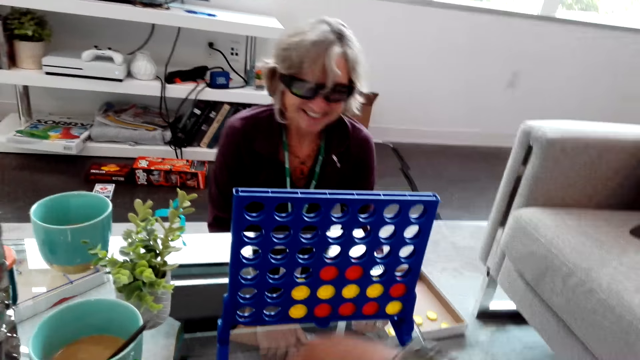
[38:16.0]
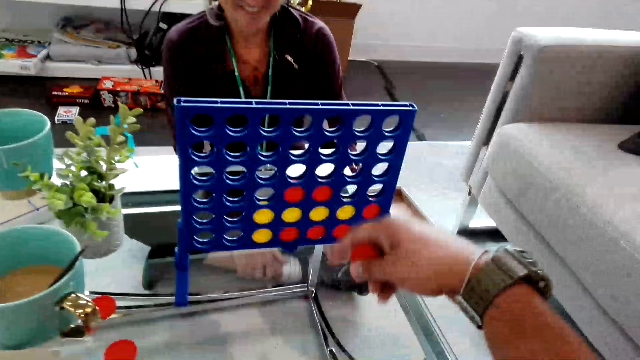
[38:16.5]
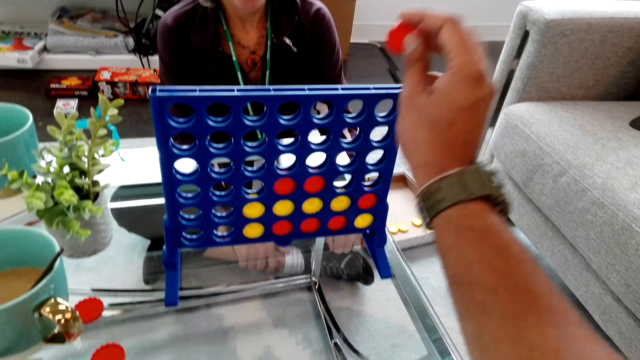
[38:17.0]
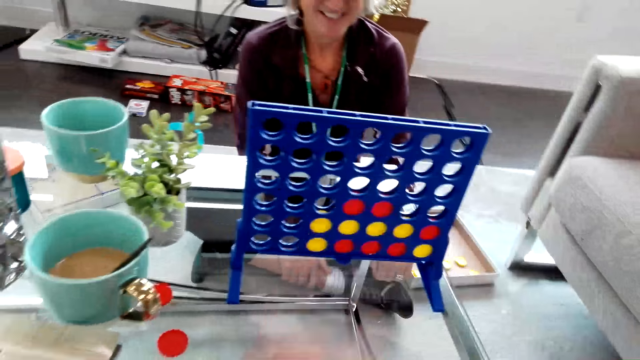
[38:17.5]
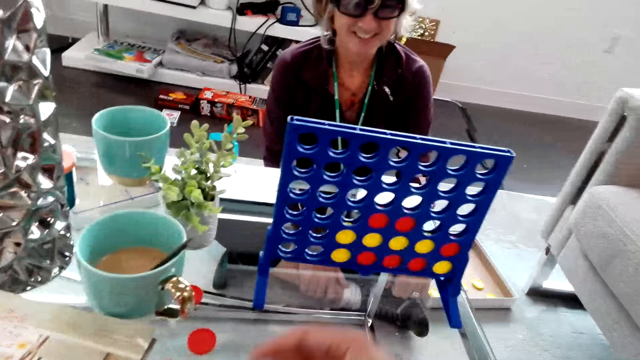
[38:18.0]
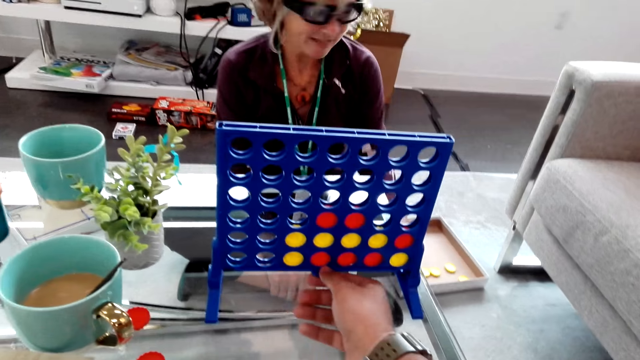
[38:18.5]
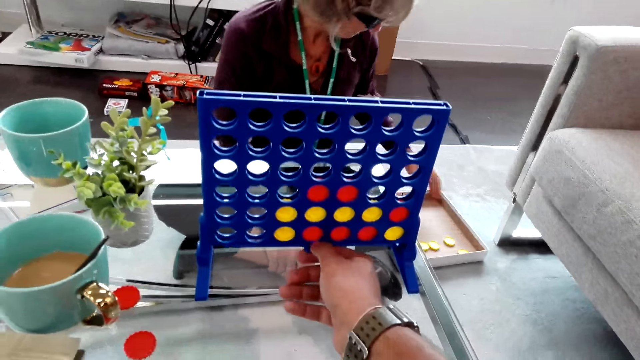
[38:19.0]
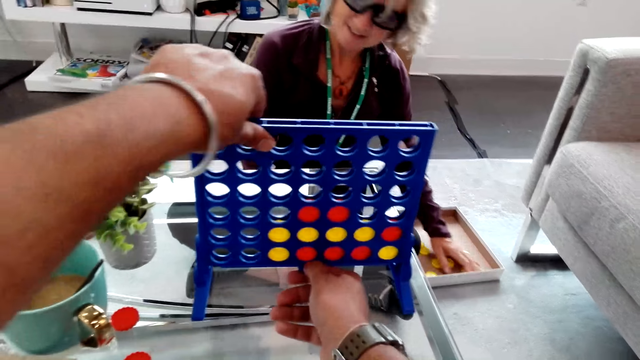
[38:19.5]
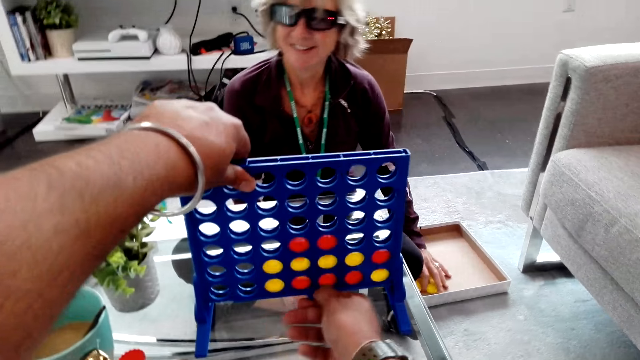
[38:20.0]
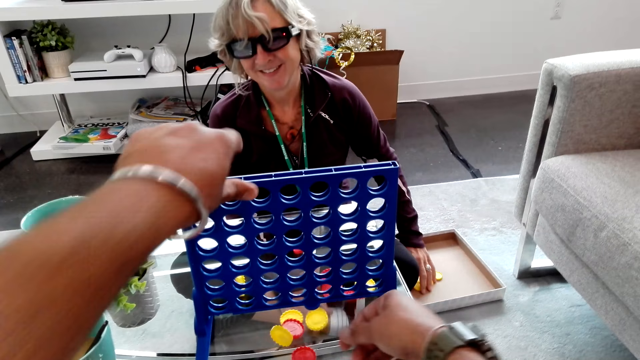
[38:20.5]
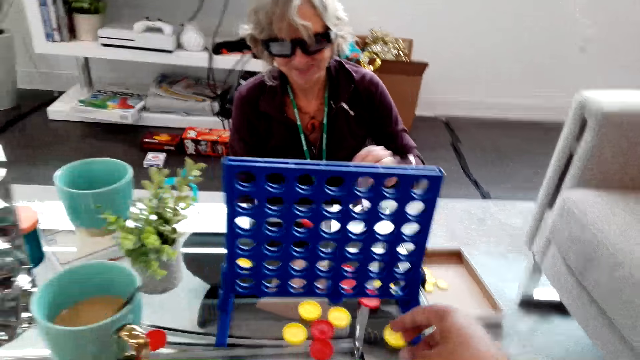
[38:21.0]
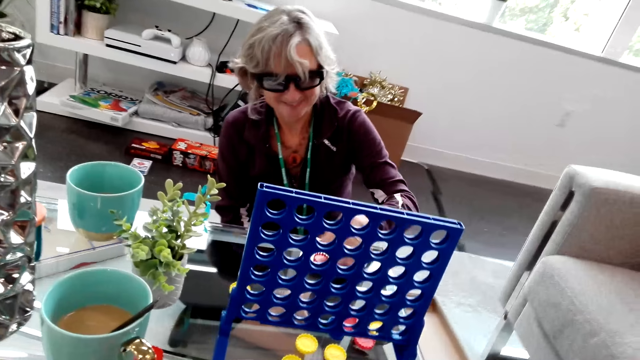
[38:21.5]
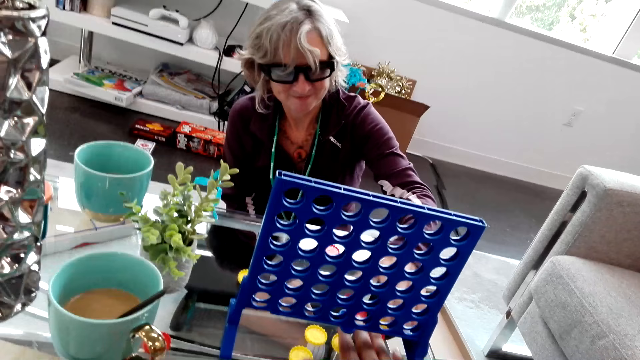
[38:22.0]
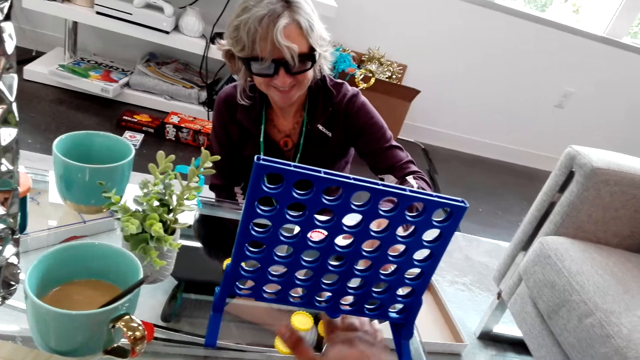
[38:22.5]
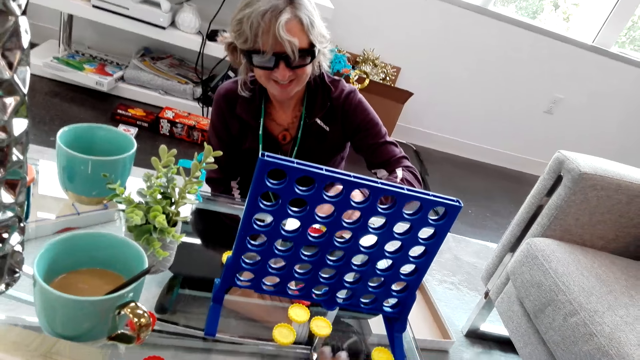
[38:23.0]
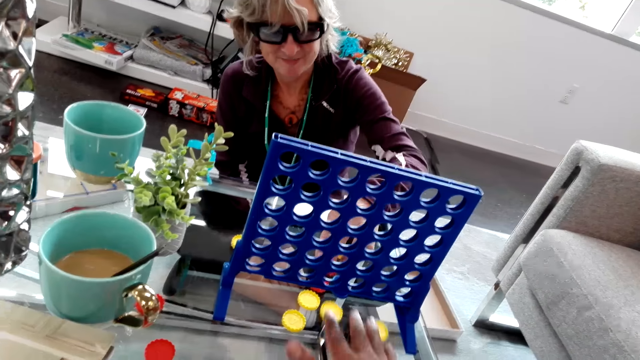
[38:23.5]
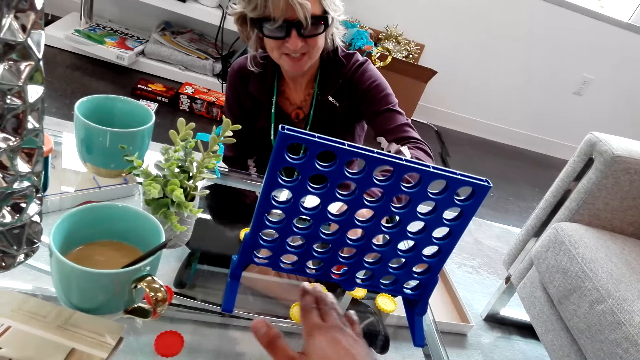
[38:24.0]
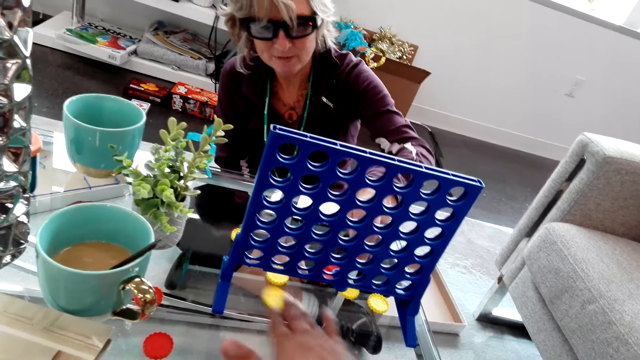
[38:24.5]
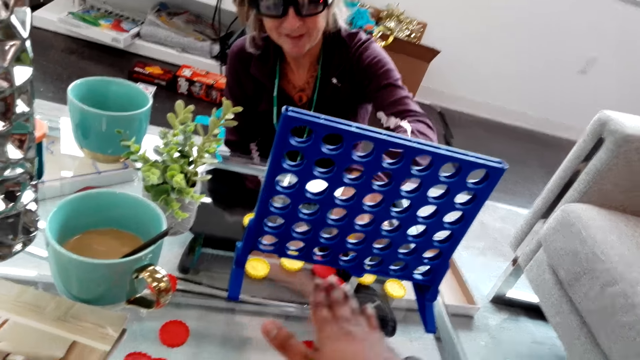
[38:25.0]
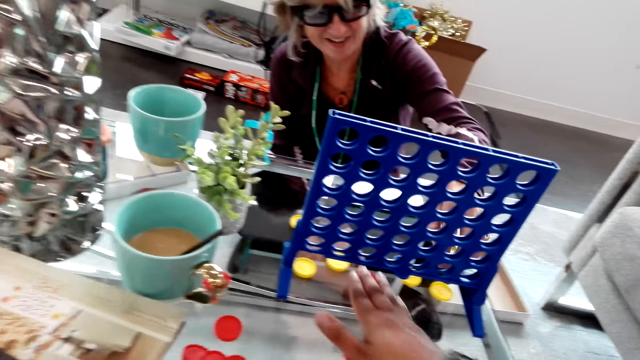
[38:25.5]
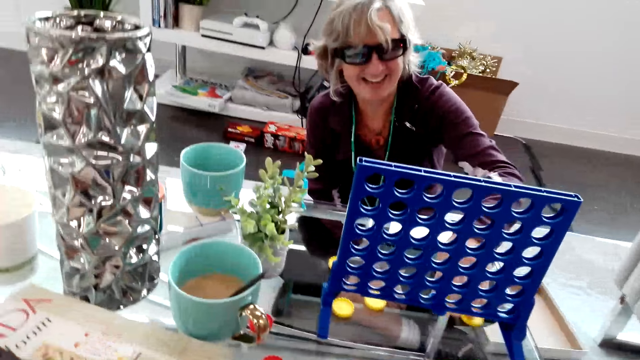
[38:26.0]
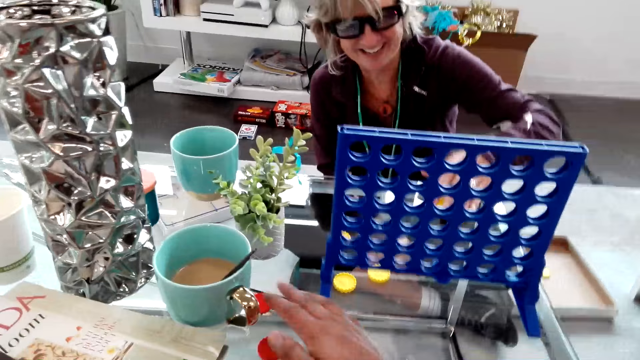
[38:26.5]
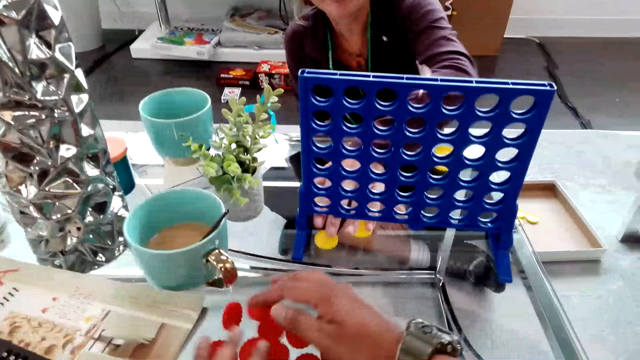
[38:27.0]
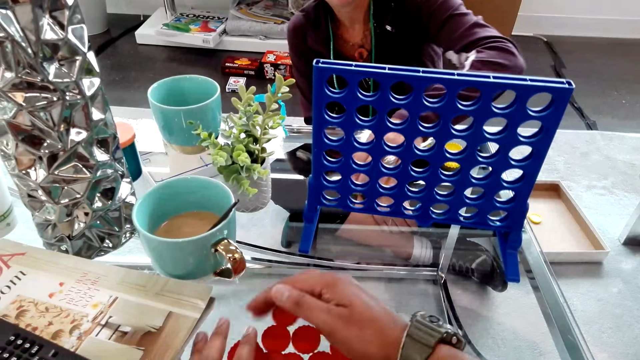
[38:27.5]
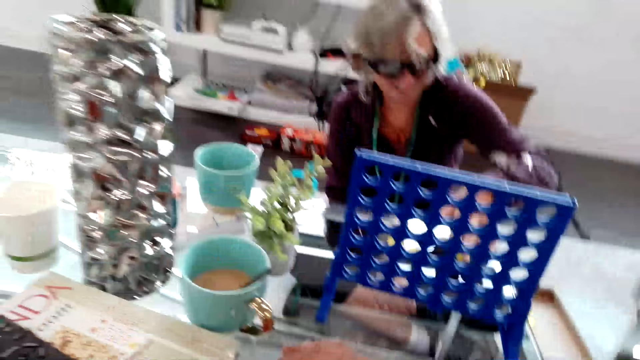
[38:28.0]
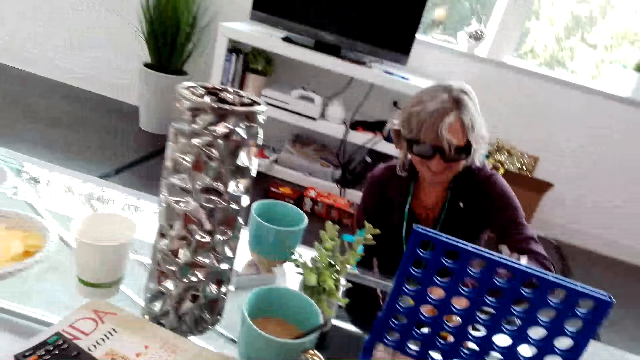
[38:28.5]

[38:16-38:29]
The camera wearer speaks to a lady. The lady speaks to the camera wearer. The camera wearer holds the rack. The lady touches yellow pieces in the box. The camera wearer removes connect four checkers from the board. They pour the game pieces on the table. They let go of the rack. They take the yellow pieces on the table. They push the yellow pieces to the lady. The lady speaks to the camera wearer. The camera wearer speaks to the lady. They take the red pieces from the table. The lady gathers the yellow pieces on the table.

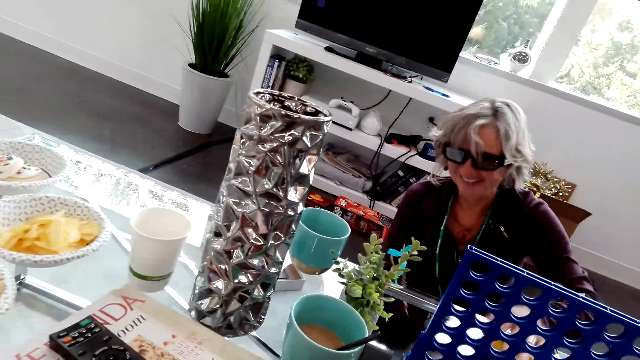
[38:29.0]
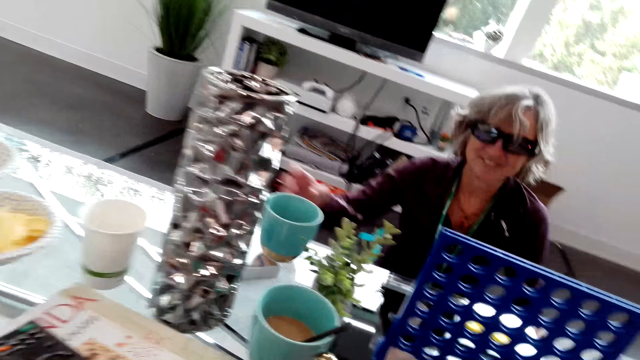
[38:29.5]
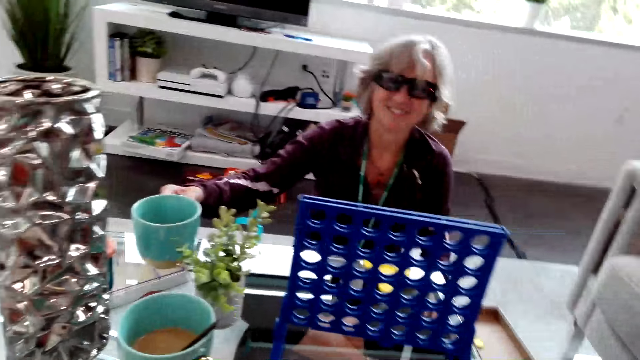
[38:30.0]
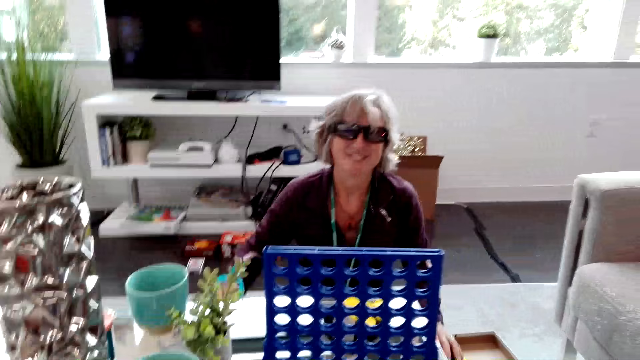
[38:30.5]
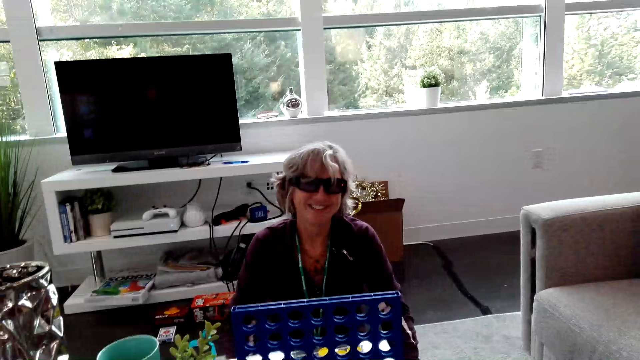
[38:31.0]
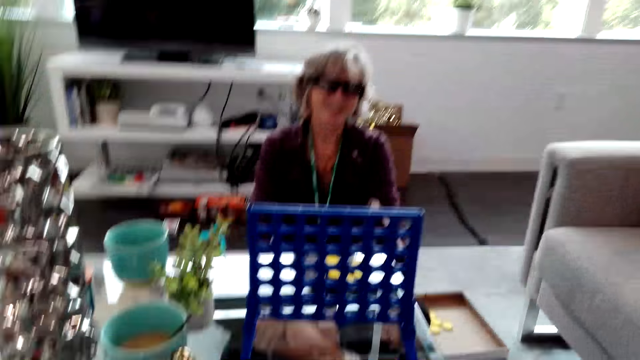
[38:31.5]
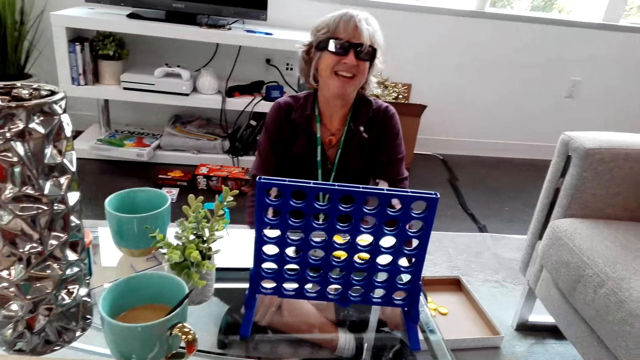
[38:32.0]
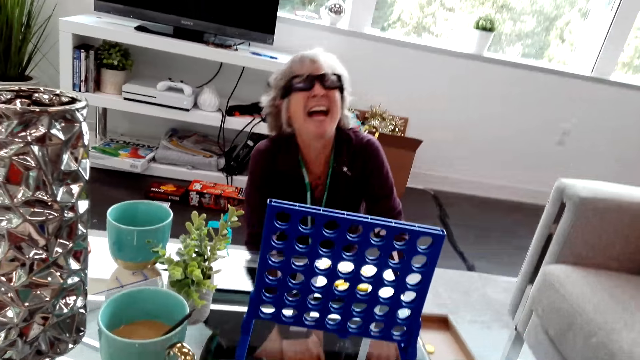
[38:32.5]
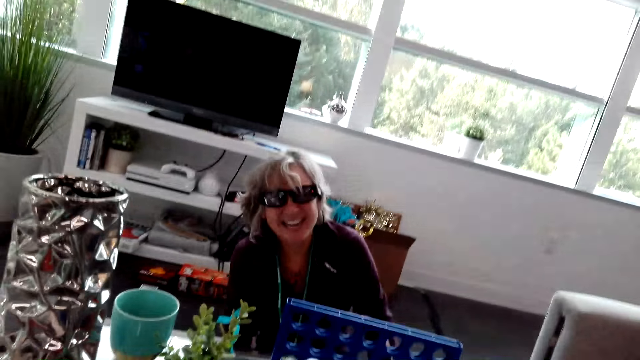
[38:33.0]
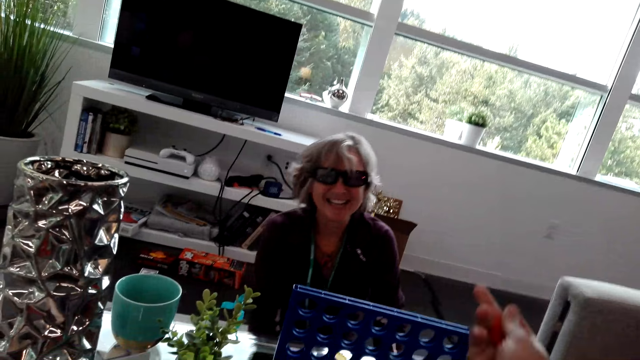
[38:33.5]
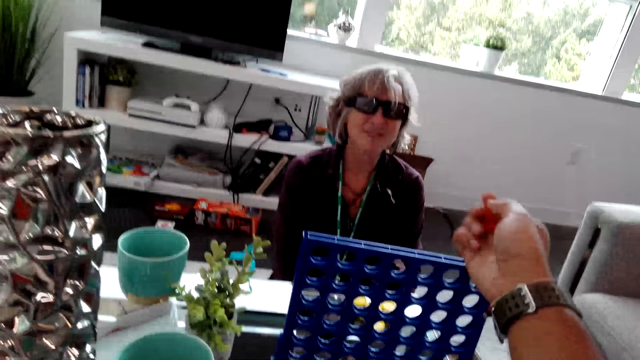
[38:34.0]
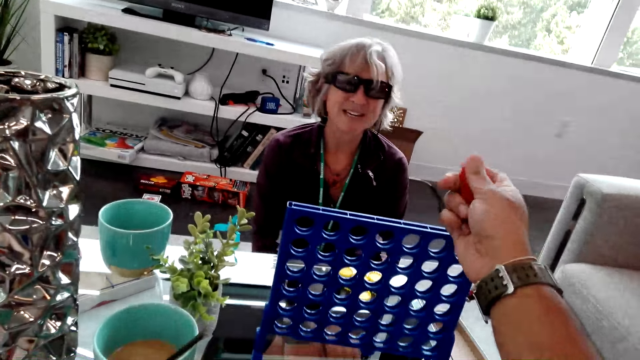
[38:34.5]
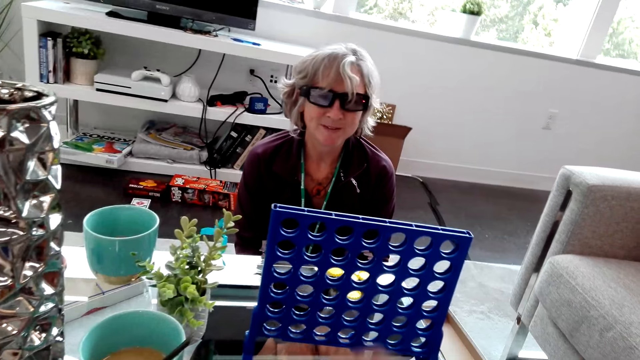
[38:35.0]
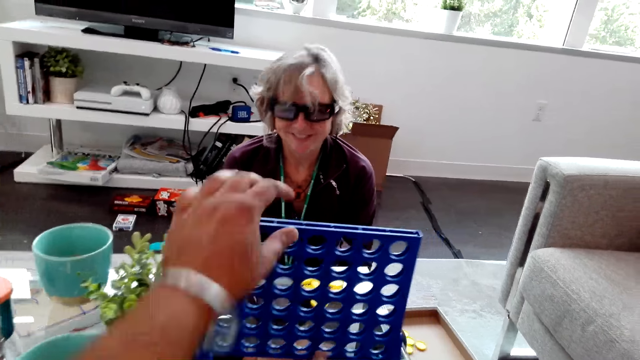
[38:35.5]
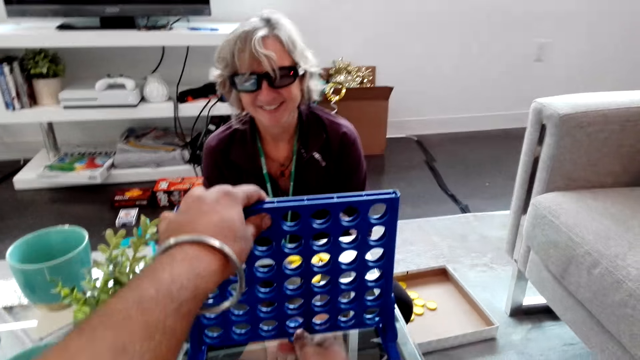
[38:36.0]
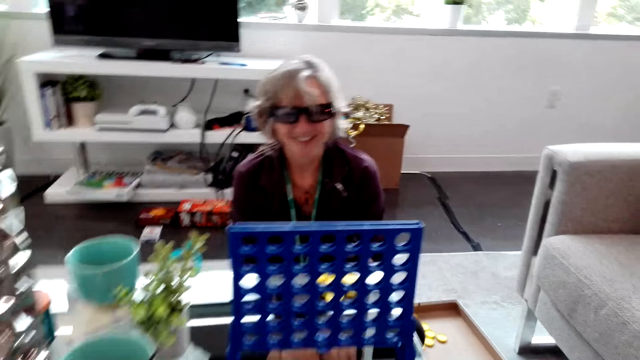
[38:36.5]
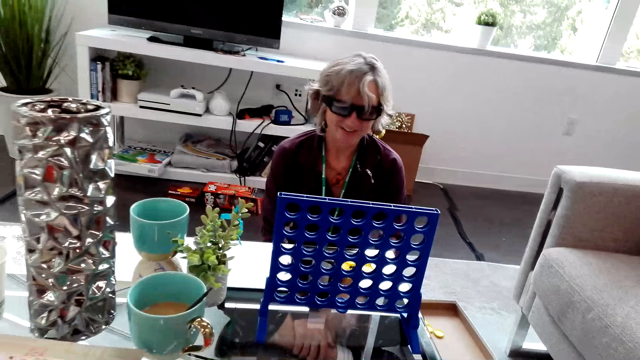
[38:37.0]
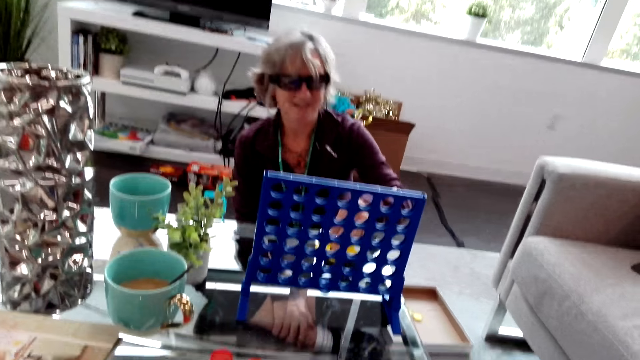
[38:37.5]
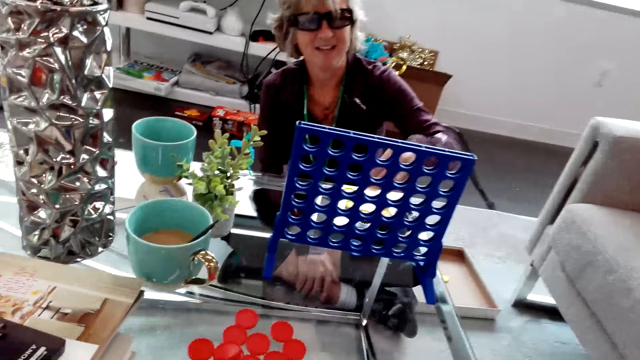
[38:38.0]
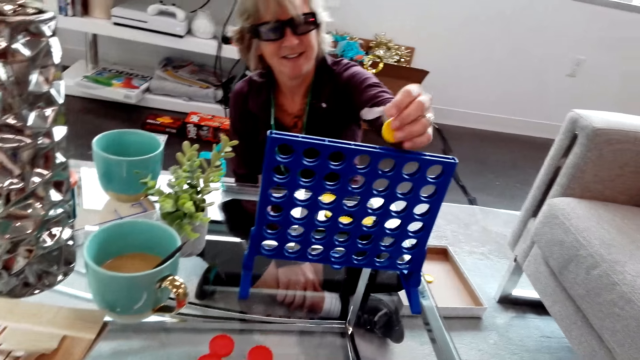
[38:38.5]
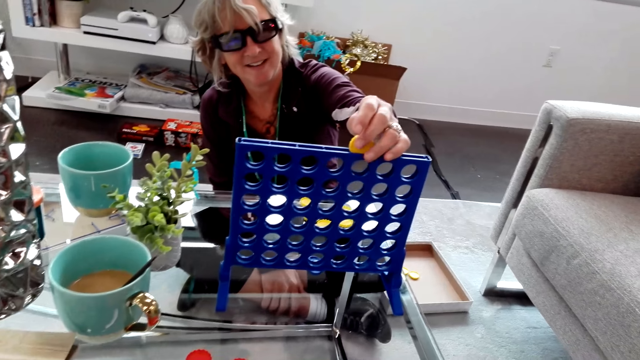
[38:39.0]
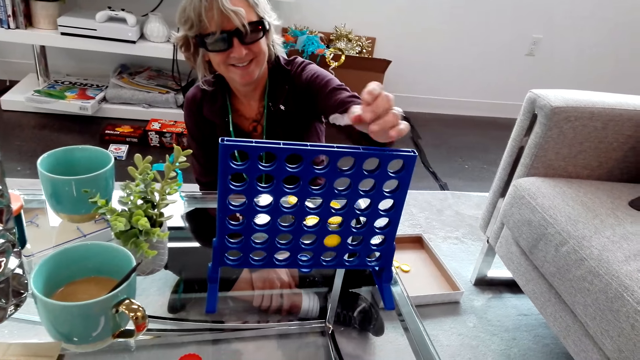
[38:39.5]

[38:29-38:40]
A lady laughs with the camera wearer. The camera wearer speaks to the lady. The lady laughs with the camera wearer. The camera wearer speaks to the lady. The lady speaks to the camera wearer. The camera wearer holds a red piece in hand. They hold the rack and let go of the rack. They speak to the lady. The lady takes a yellow piece from the table. The lady plays the connect four game. The lady drops the yellow piece in the rack.
